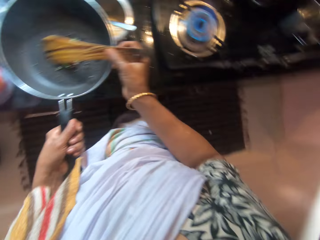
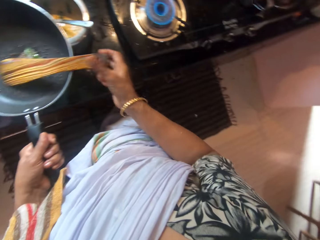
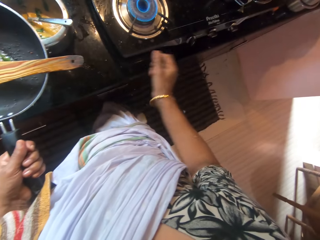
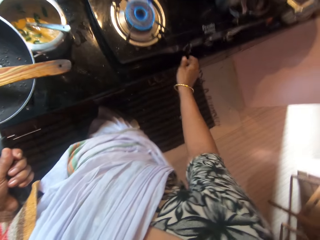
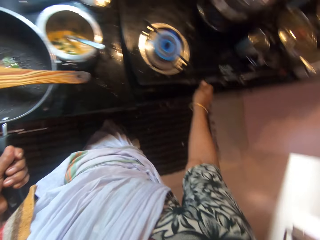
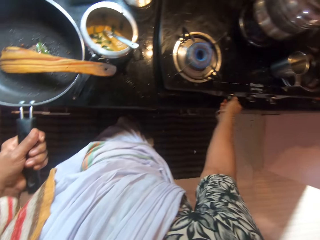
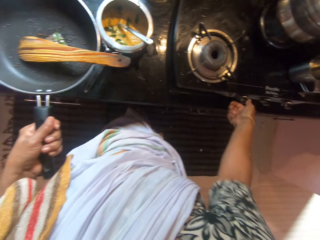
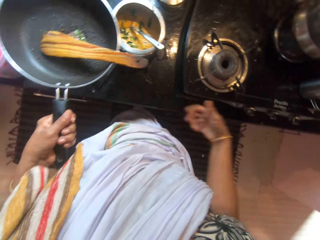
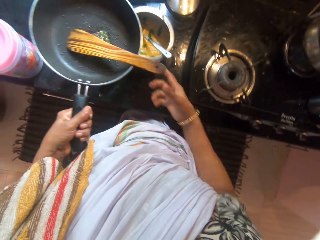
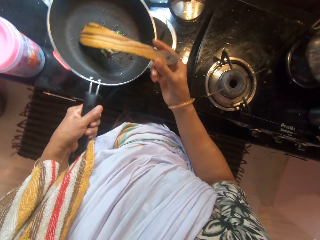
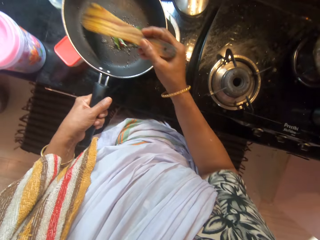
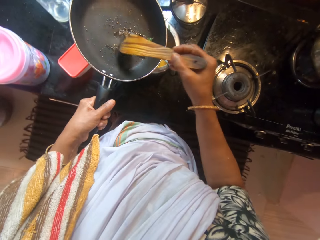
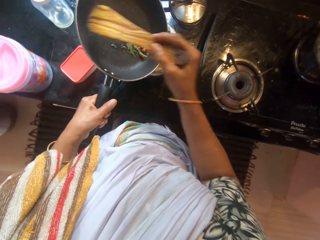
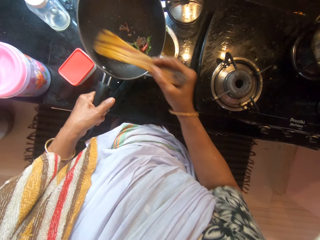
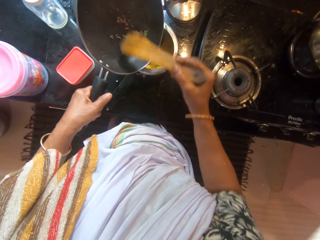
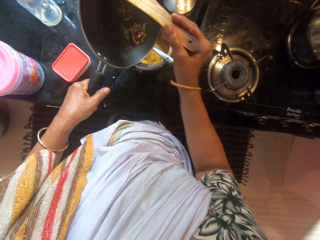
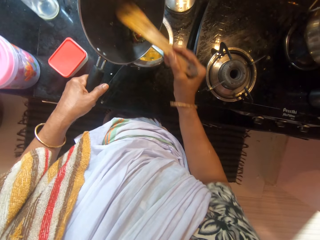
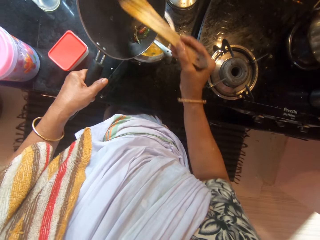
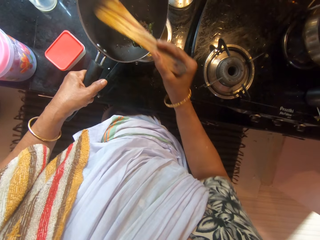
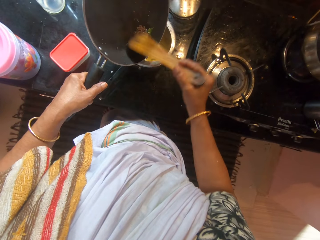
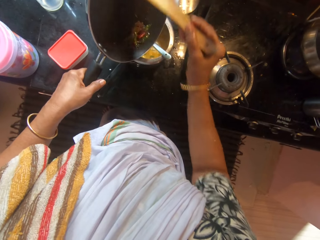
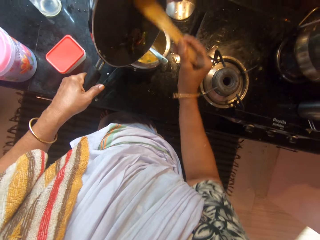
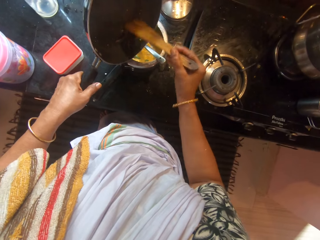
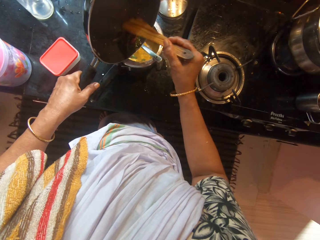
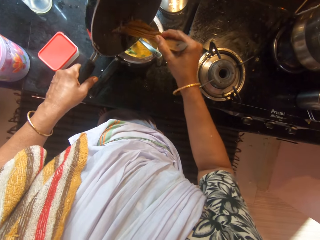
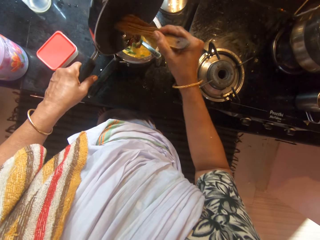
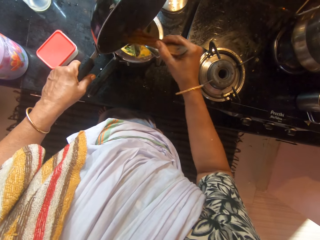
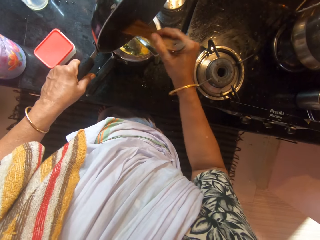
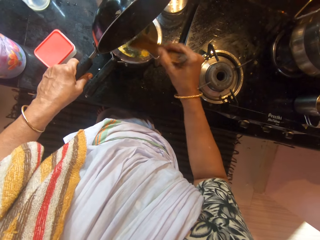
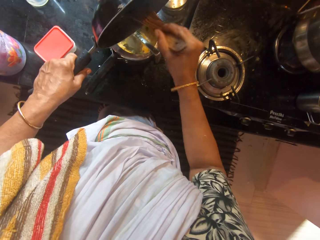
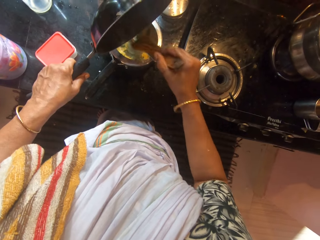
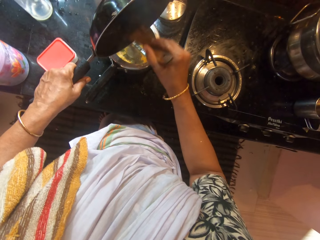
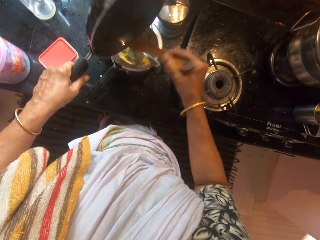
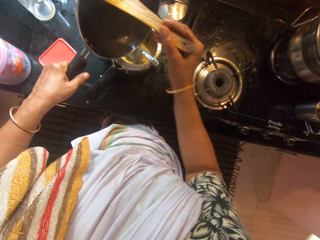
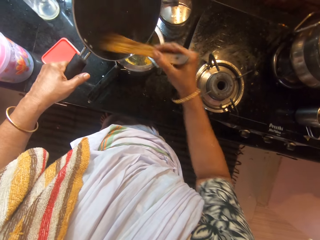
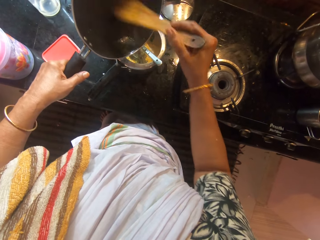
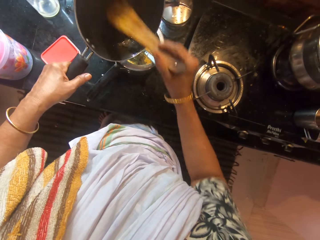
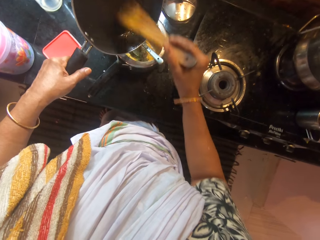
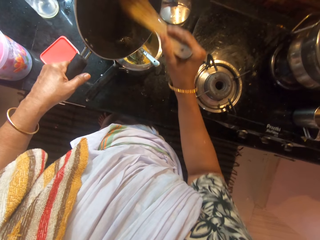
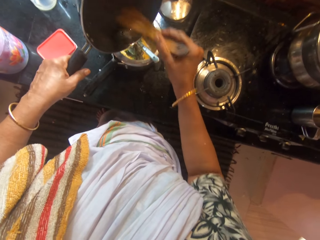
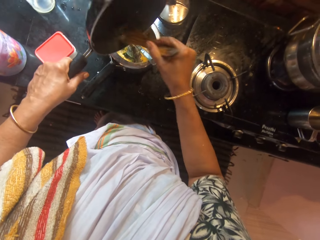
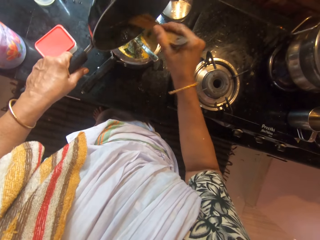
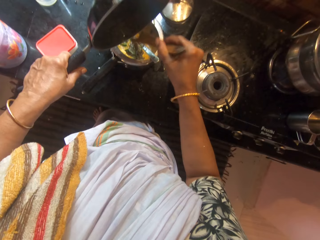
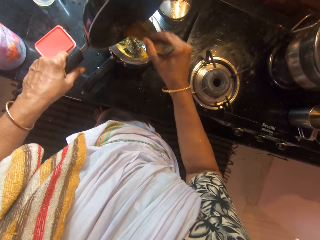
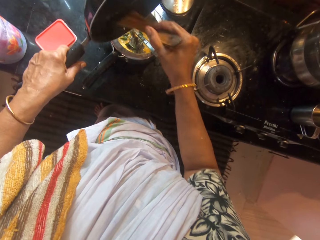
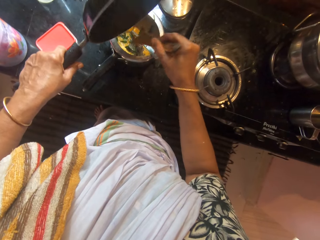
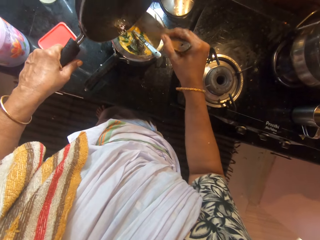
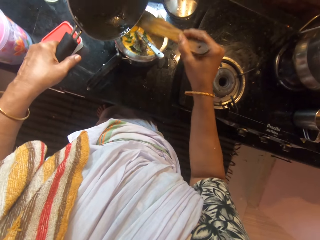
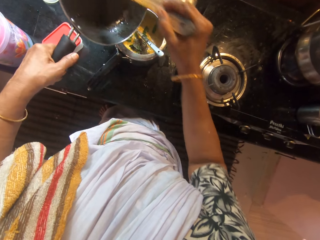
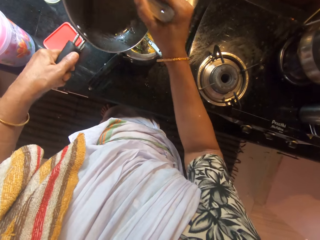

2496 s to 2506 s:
The camera wearer drops the spatula in the frying pan in her left hand with her right hand. She turns the knob on the cooker with her right hand. She moves the meal in the frying pan with the spatula in her right hand. She pours the meal in the frying pan into the pot of meal on the slab with the spatula in her right hand.

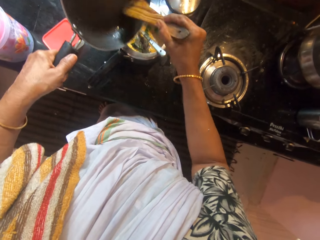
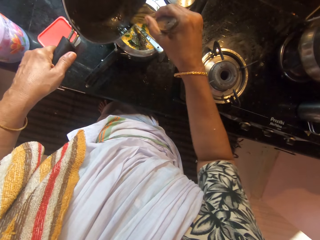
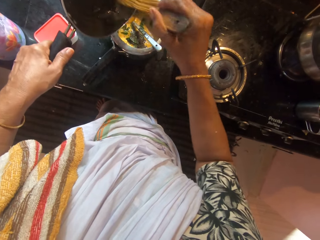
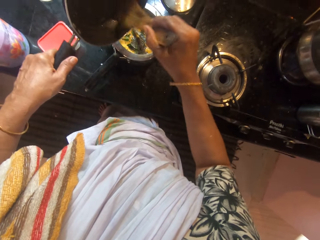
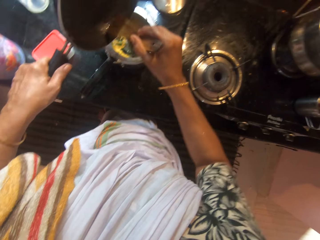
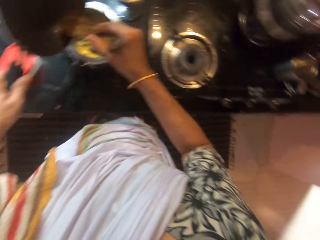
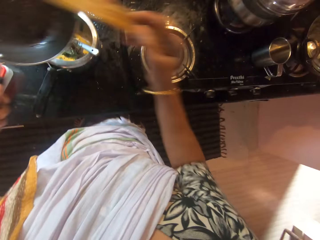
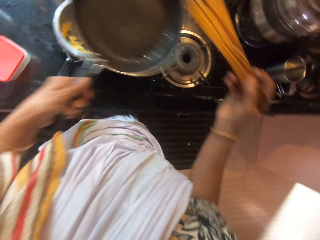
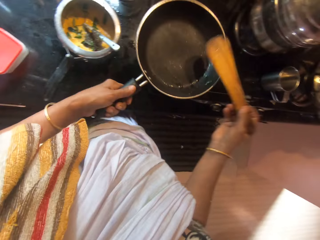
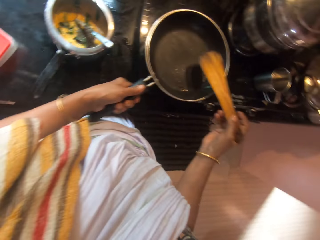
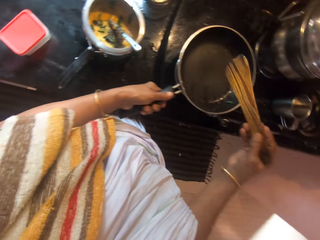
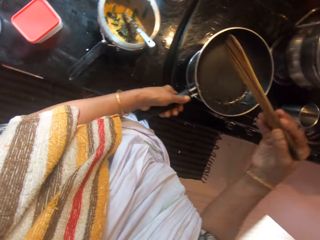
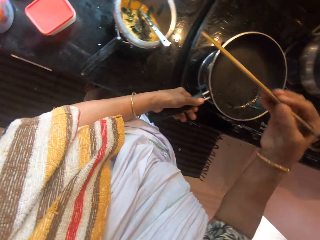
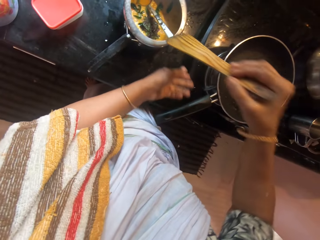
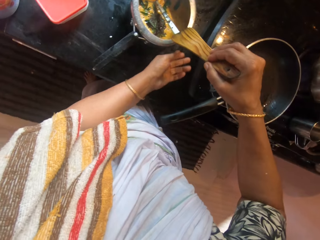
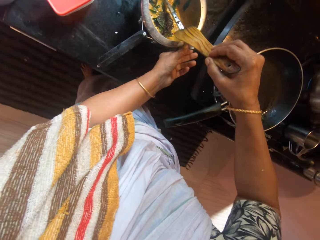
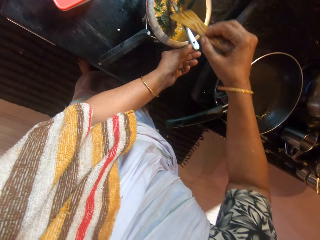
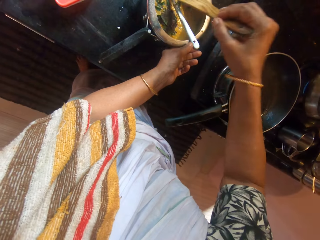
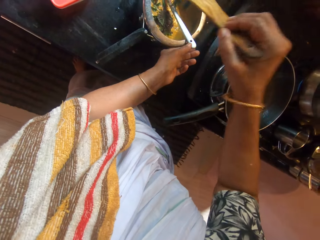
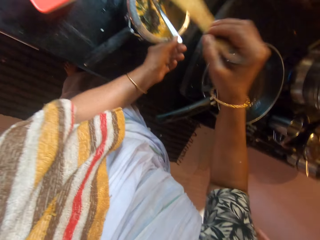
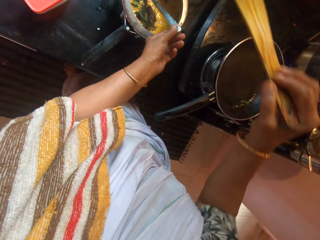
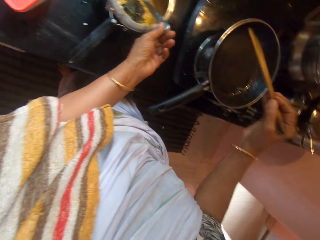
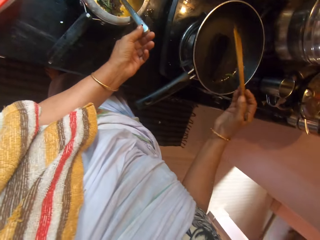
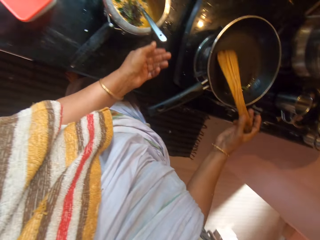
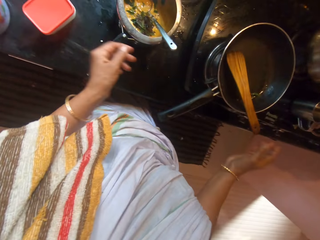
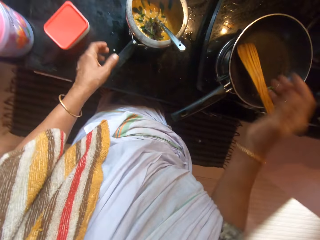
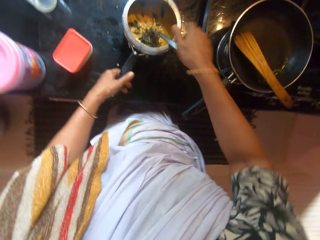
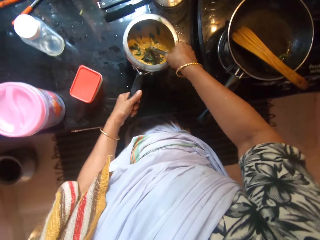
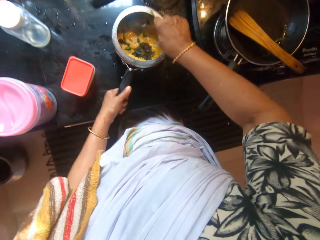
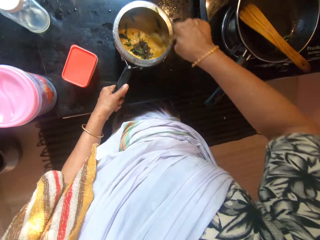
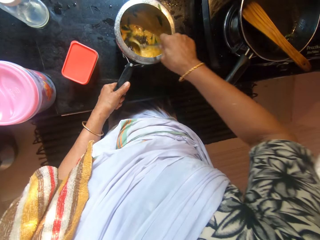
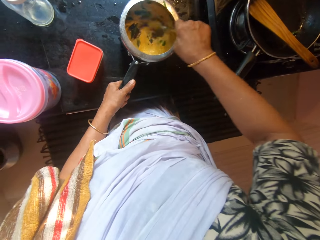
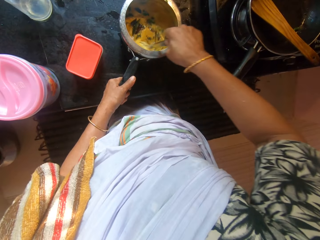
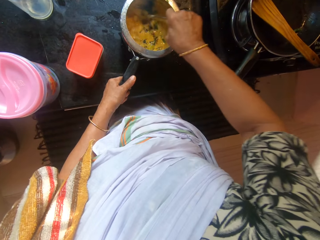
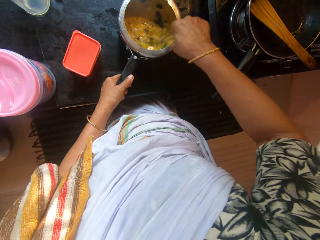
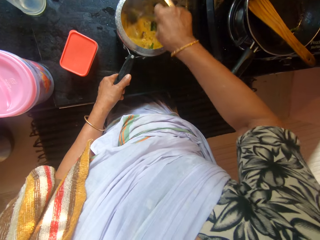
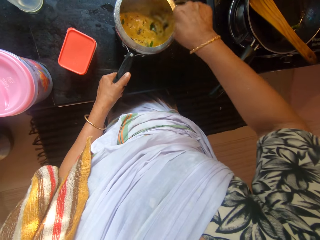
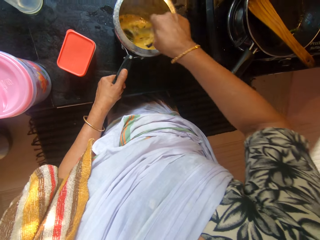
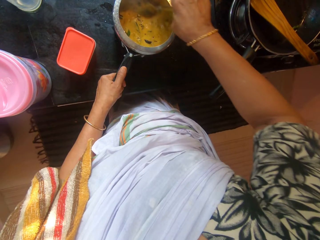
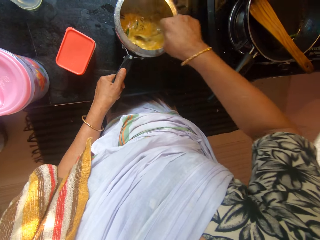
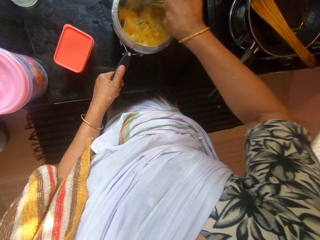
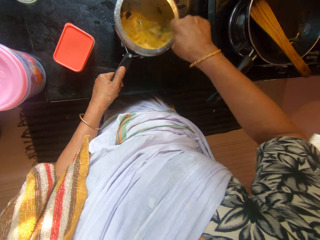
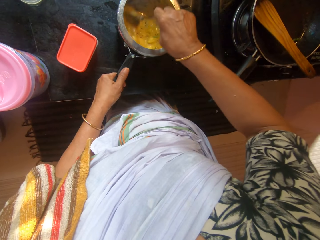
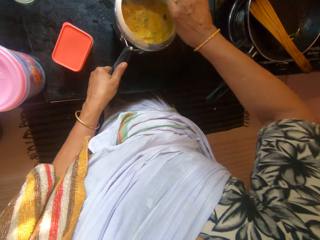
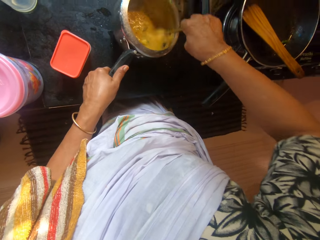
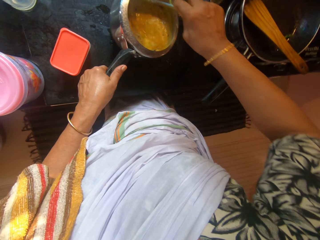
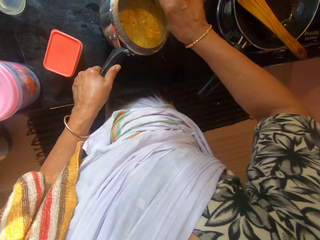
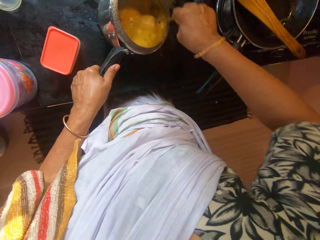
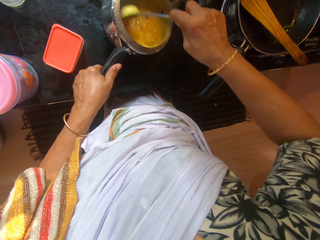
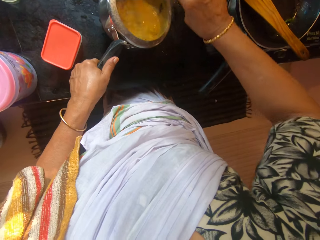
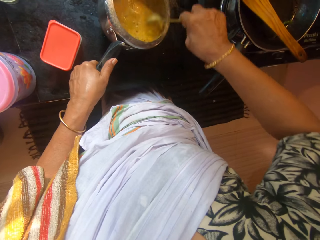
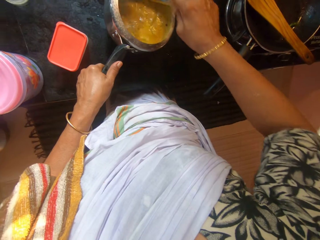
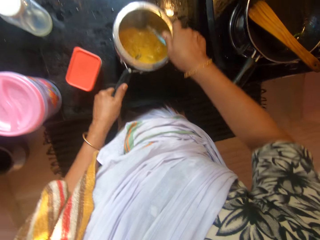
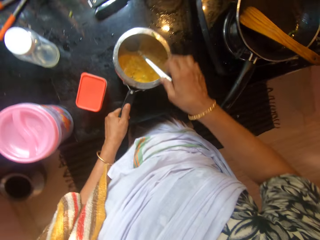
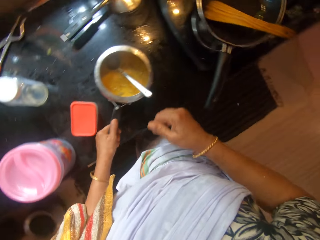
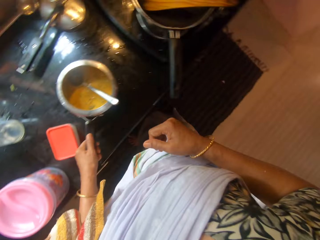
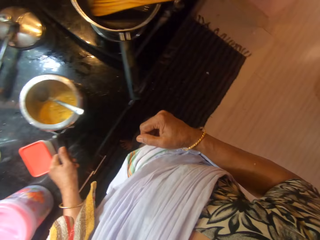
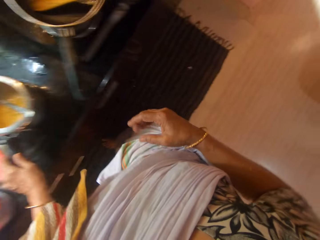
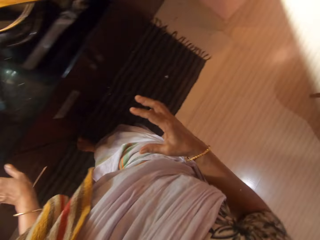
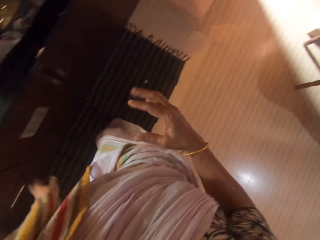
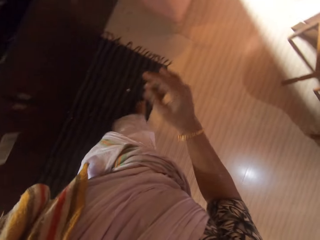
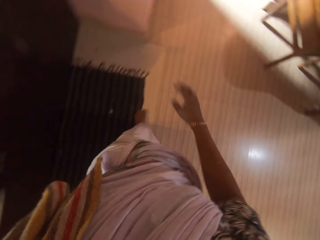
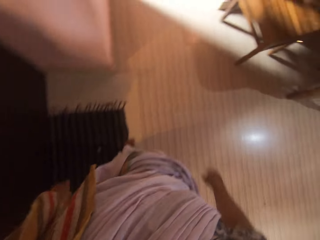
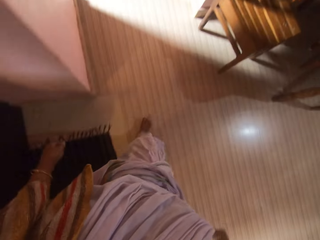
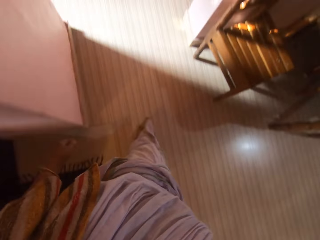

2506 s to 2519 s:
The camera wearer drops the frying pan in her left hand on the cooker. She cleans the spoon using a cooking stick or spatula. She holds the pot of meal on the slab with her left hand, shakes the spatula in her right hand into the pot of meal on the slab. She picks up the spoon. She drops the spatula in her right hand in the frying pan on the cooker. She holds the handle of the pot of meal on the slab with her left hand. She holds the spoon in the pot of meal on the slab with her right hand. She stirs the meal in the pot on the slab with the spoon in her right hand. She drops the cooking spoon. She stretches her hand.
